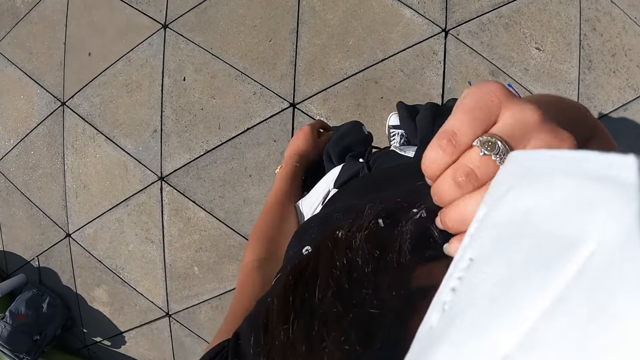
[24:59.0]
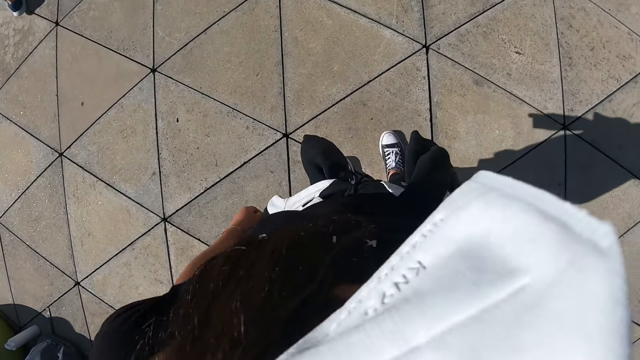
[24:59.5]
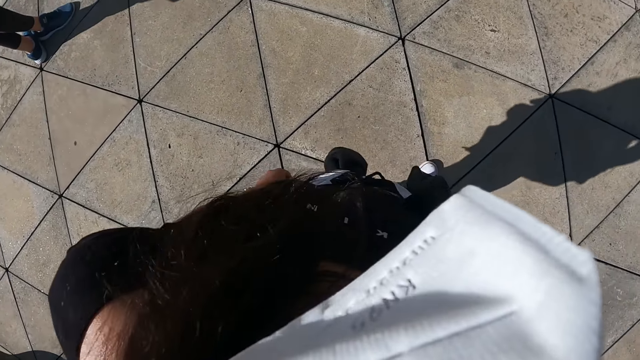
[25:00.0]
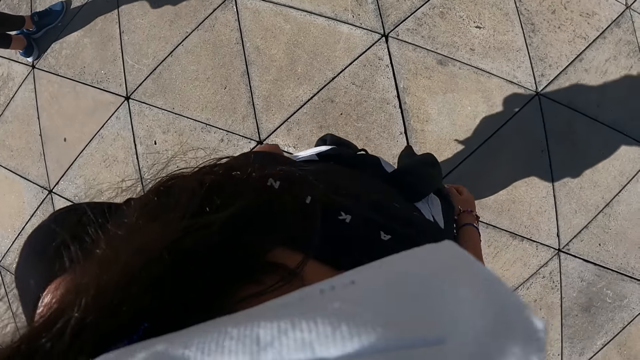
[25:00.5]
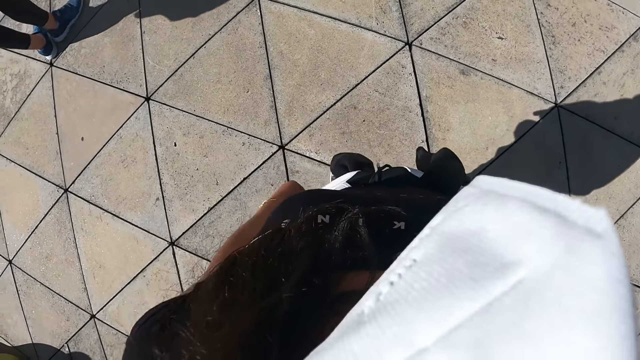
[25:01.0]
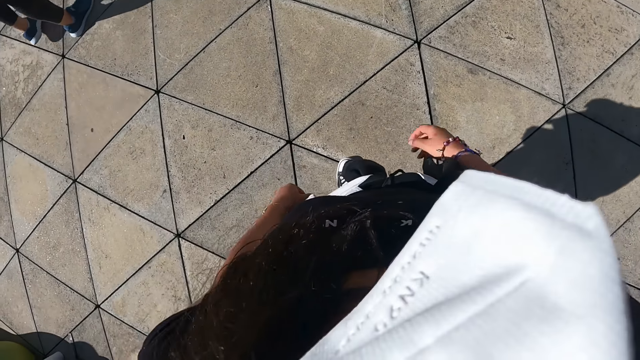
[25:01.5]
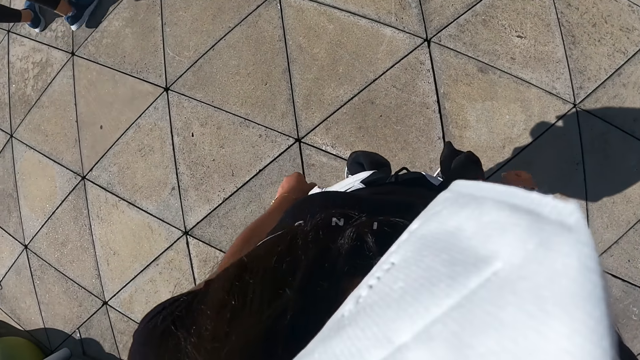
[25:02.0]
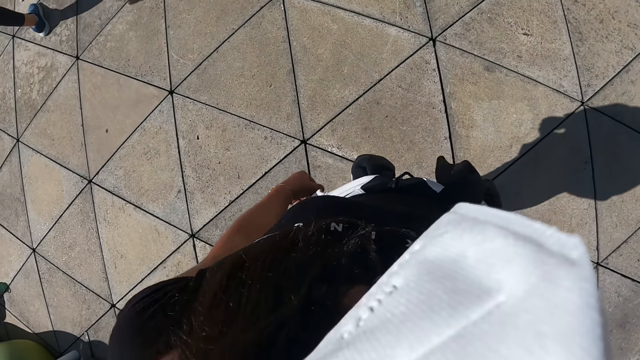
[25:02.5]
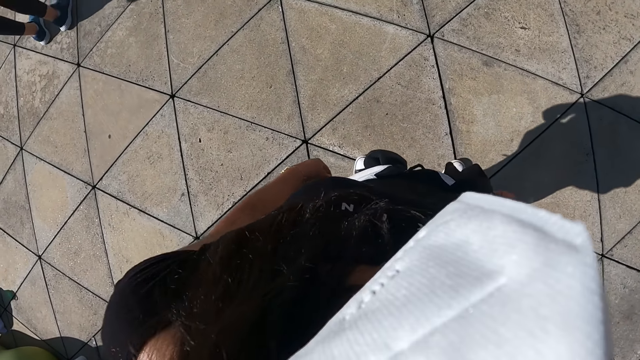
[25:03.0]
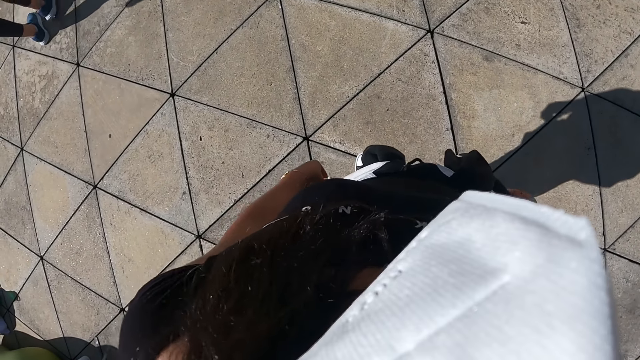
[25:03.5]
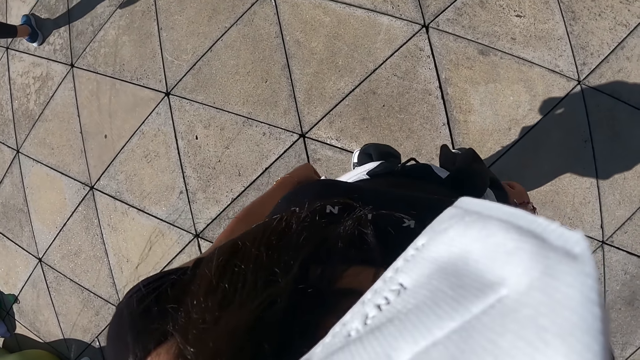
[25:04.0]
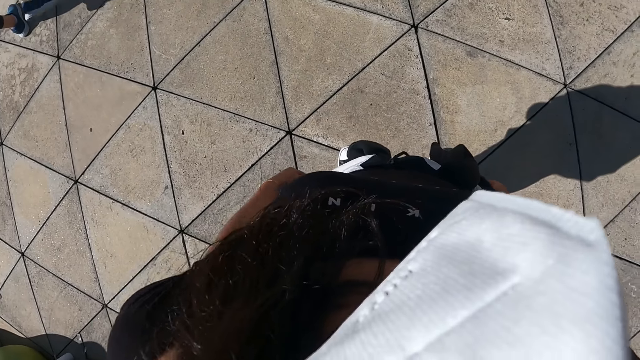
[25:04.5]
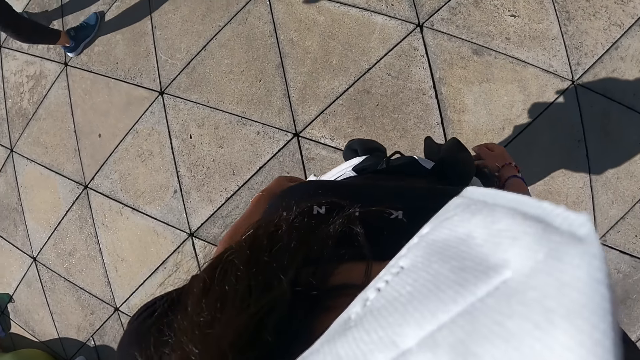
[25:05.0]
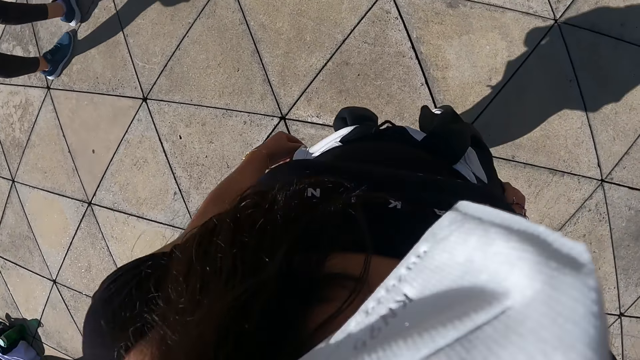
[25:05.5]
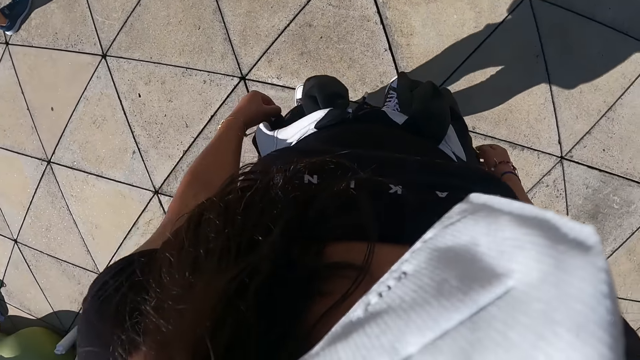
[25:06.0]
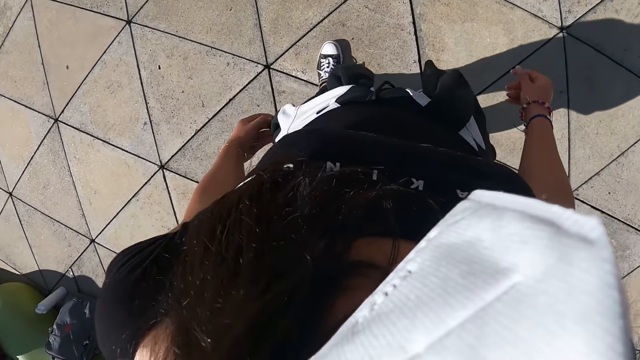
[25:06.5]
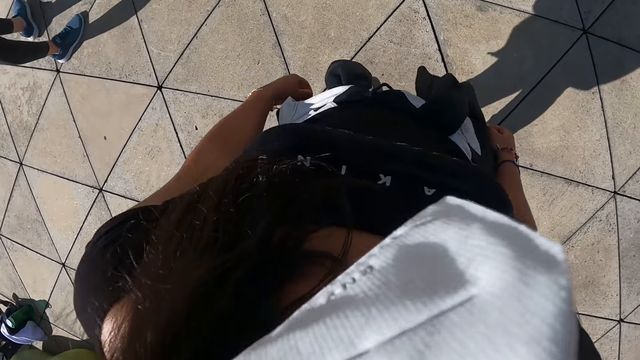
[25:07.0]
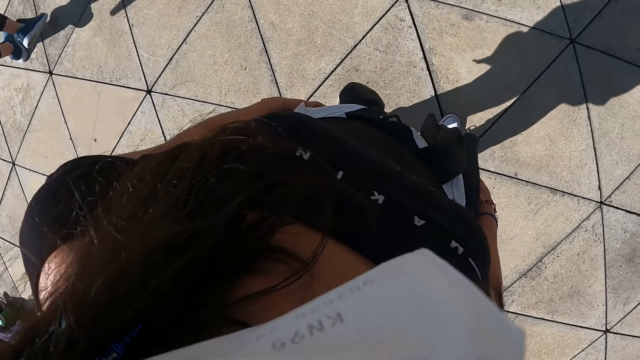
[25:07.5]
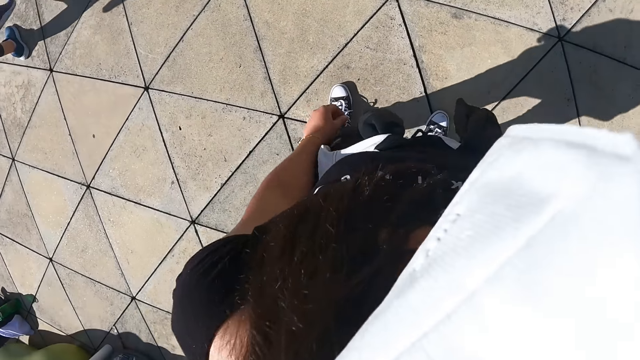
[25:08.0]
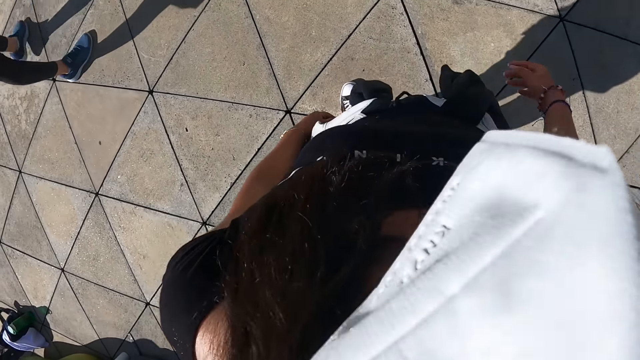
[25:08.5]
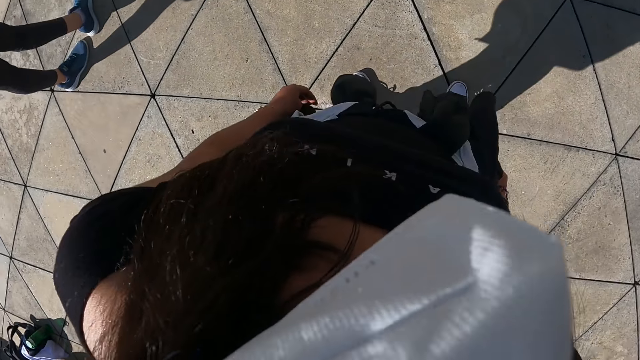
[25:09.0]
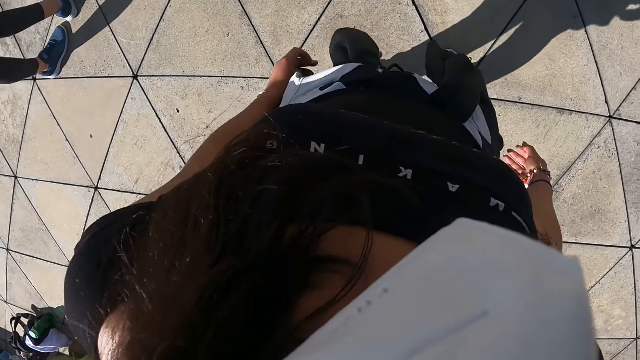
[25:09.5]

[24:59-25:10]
The camera wearer looks around.

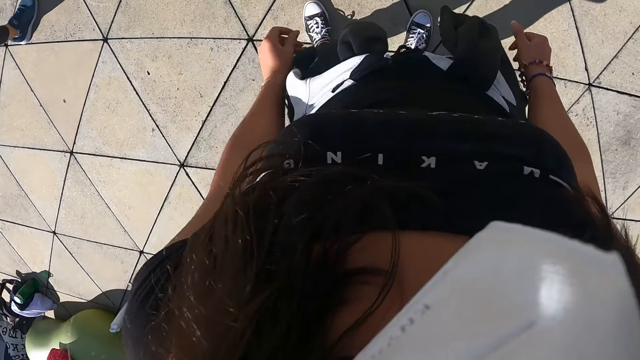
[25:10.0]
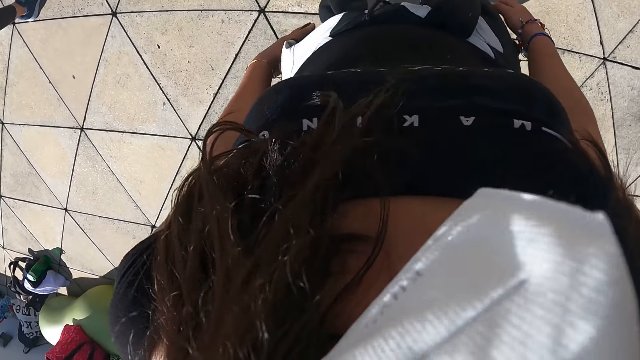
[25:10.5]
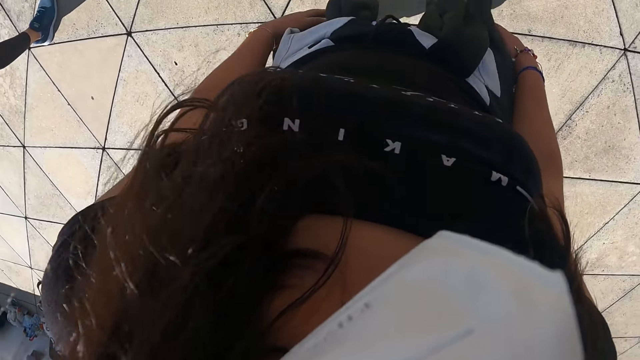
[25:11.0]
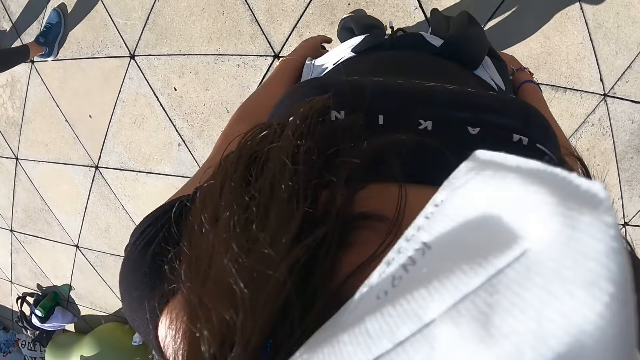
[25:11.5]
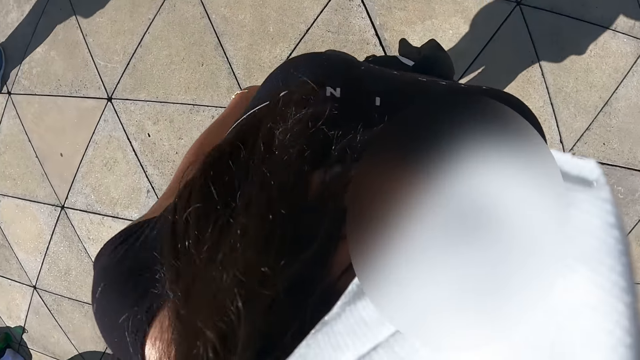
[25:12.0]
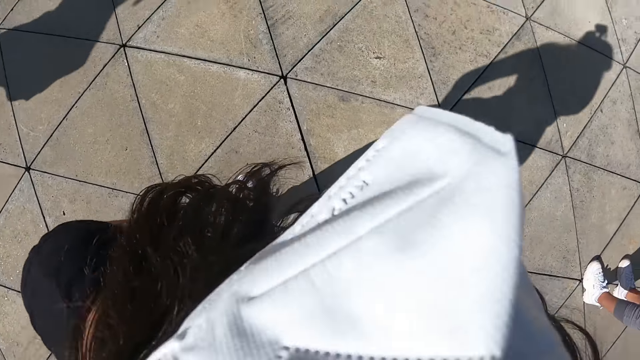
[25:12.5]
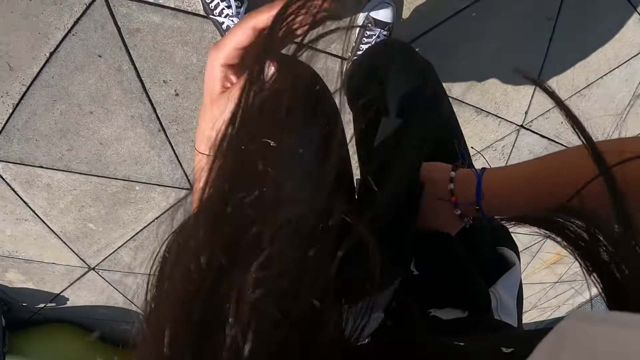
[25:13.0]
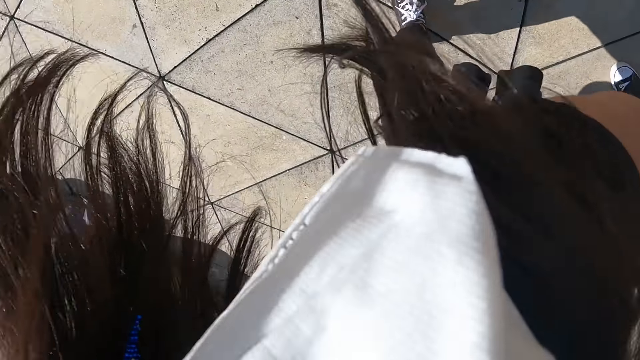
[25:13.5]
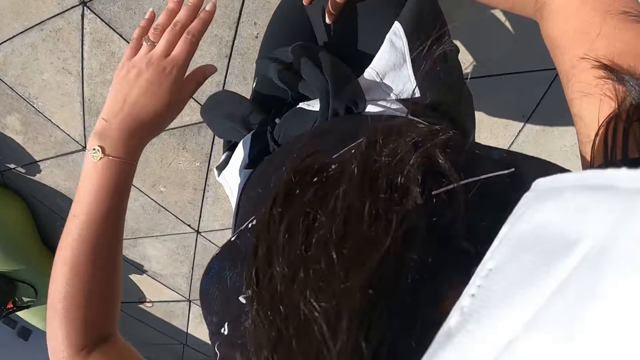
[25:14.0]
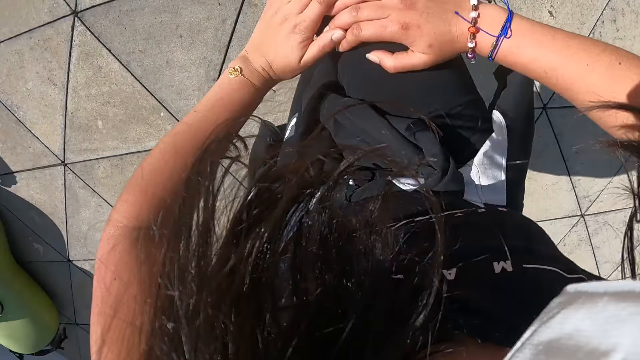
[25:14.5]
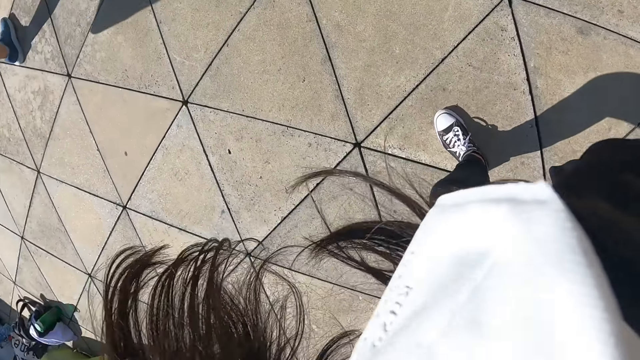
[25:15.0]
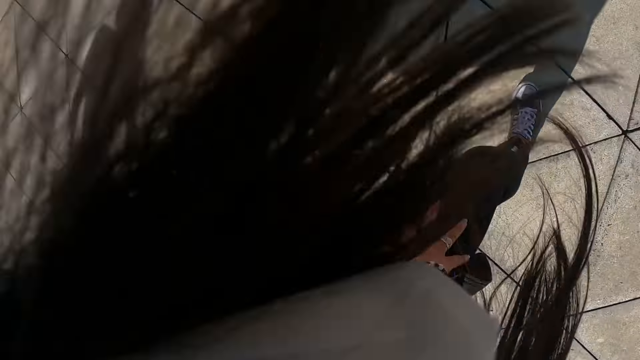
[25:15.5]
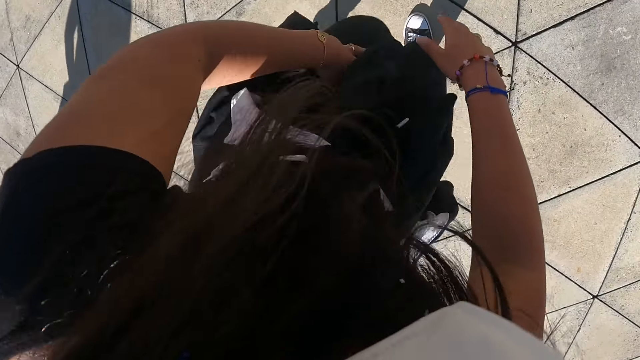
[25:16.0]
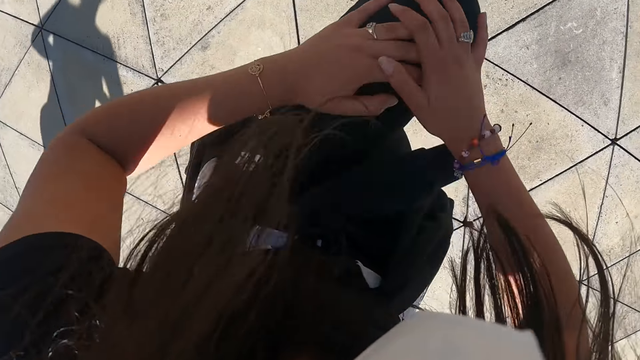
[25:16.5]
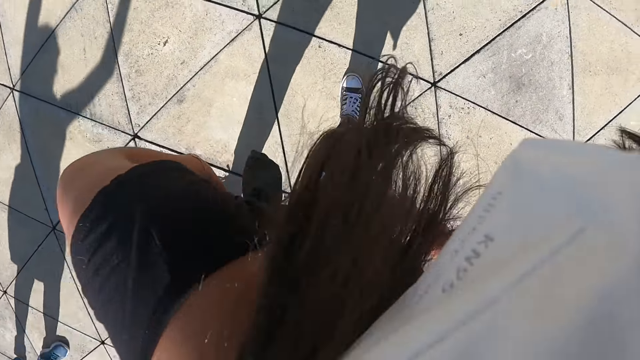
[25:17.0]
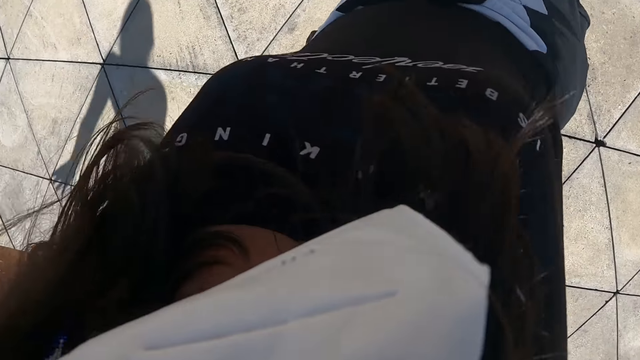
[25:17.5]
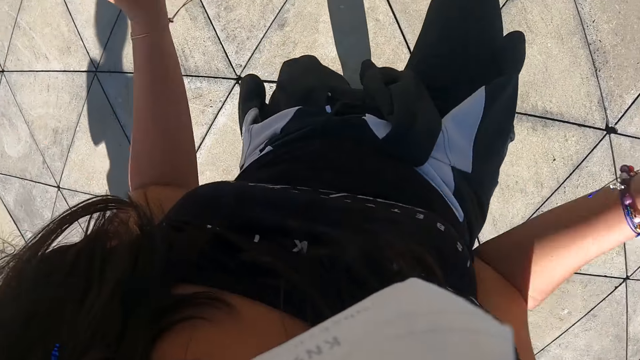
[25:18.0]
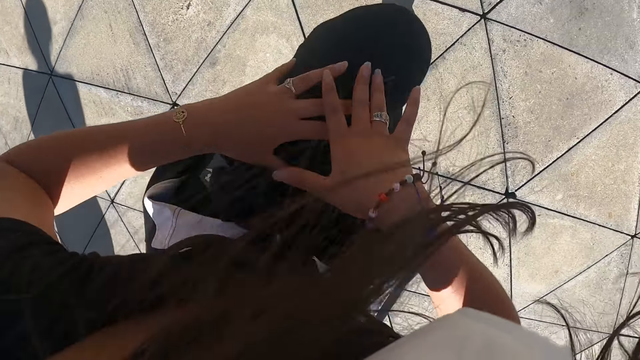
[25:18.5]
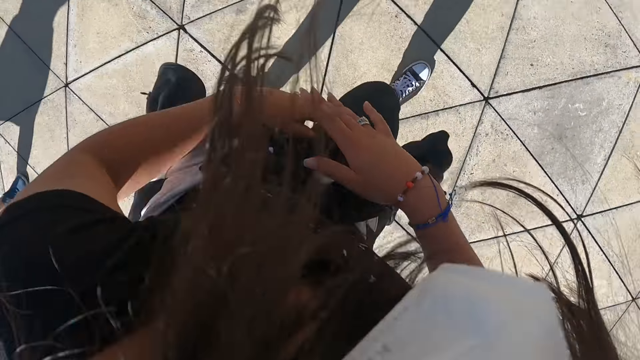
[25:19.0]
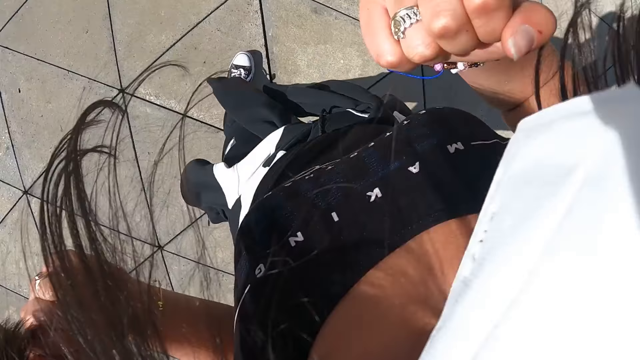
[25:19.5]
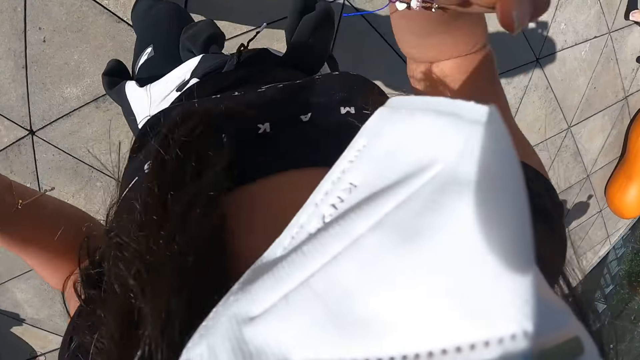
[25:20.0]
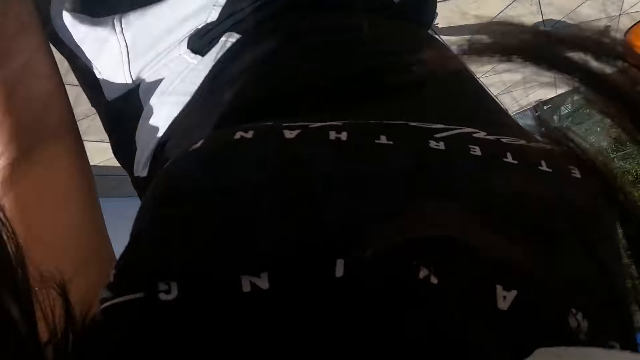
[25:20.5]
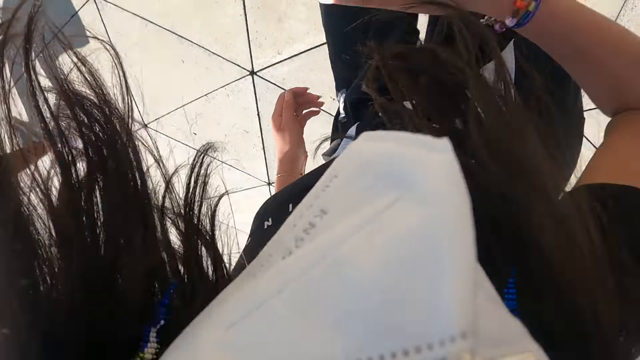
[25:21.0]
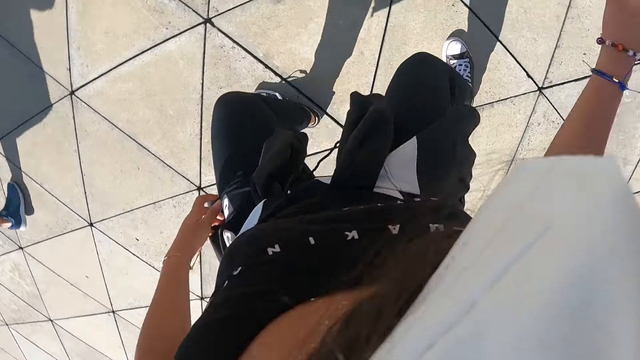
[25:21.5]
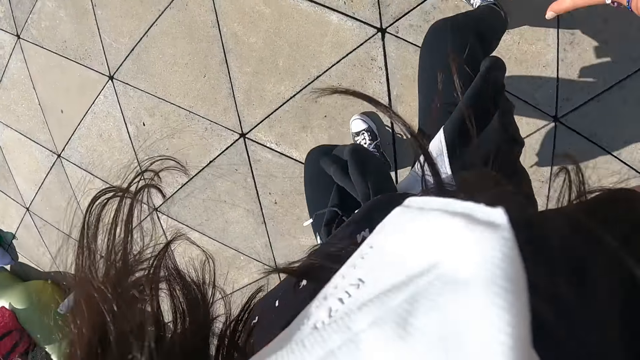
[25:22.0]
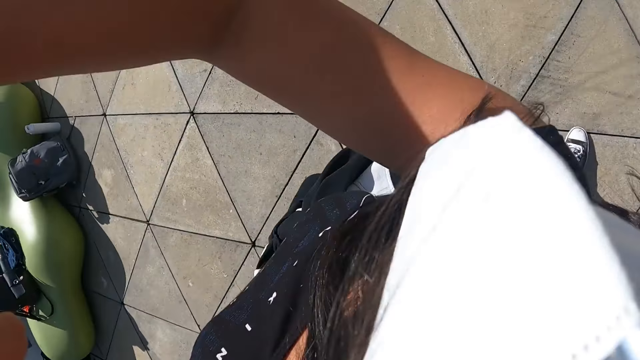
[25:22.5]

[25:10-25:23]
The camera wearer does exercise.
